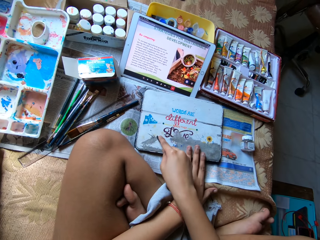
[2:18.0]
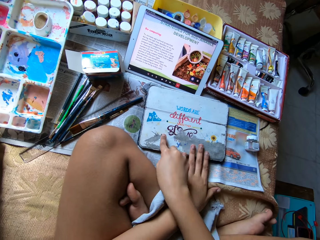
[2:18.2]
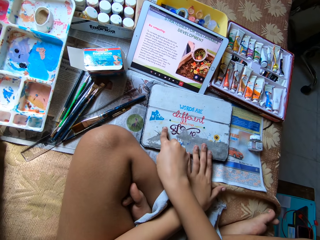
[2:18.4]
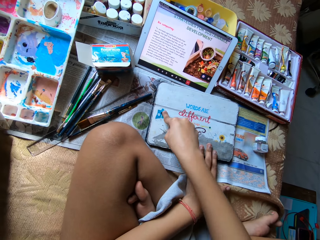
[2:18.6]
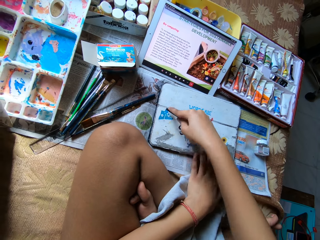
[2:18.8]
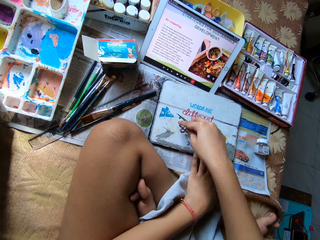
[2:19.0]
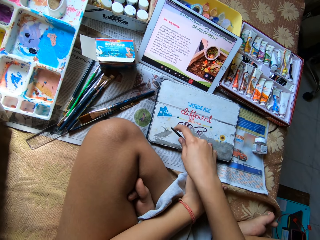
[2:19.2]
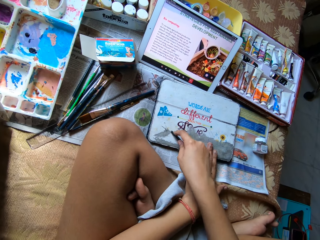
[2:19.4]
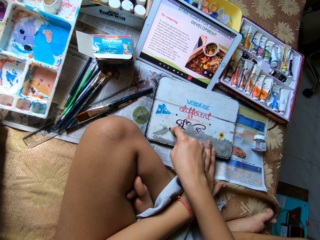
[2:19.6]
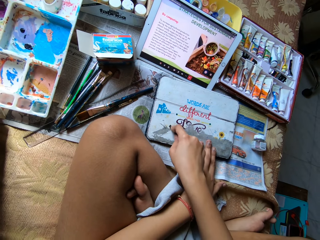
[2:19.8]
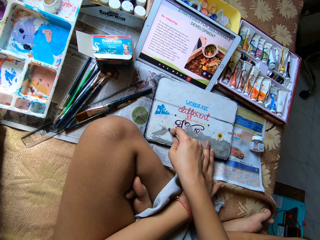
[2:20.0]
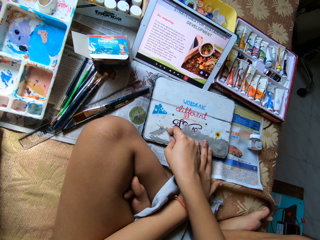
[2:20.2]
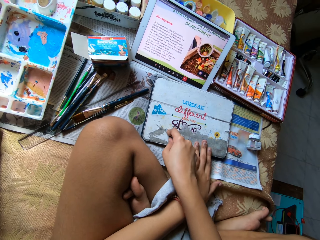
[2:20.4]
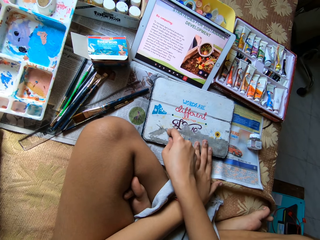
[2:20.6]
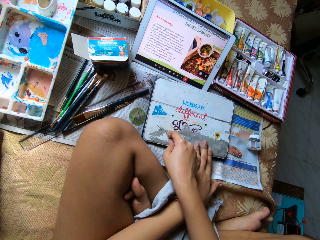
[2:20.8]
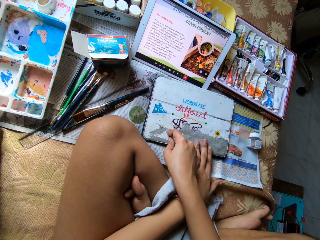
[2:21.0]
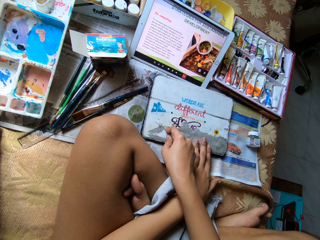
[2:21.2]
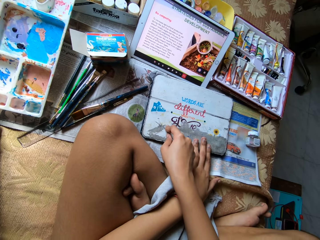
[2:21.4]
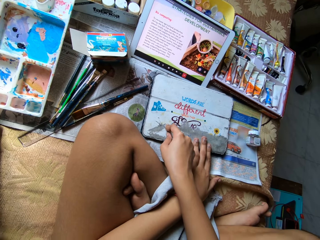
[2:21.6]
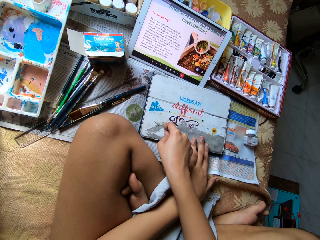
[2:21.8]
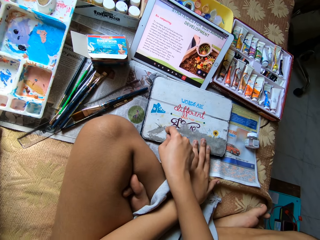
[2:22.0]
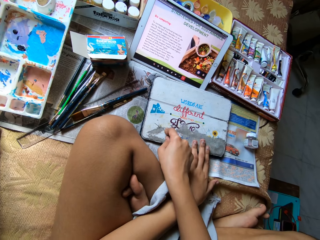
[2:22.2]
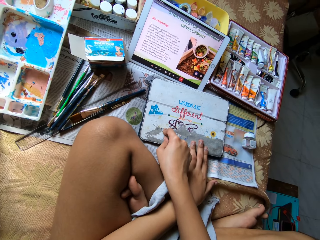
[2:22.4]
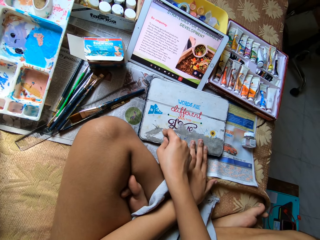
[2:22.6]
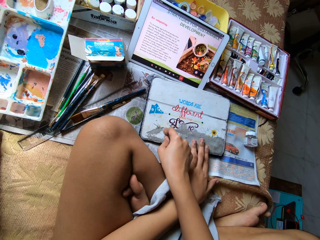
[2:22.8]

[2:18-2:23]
The camera wearer removes the painting from the aluminum material with the paint stripping tool.

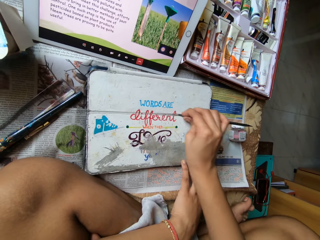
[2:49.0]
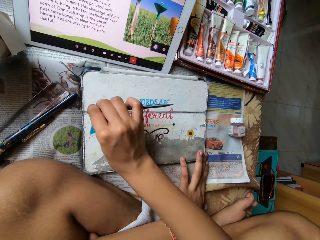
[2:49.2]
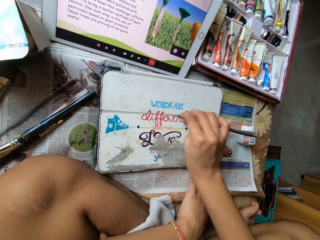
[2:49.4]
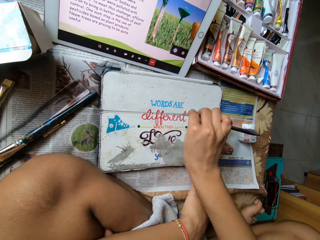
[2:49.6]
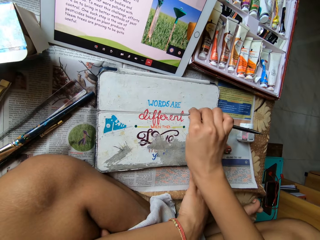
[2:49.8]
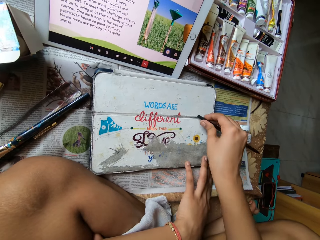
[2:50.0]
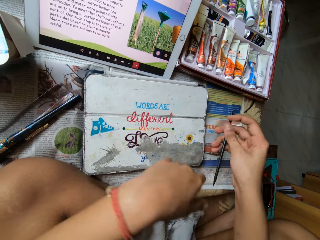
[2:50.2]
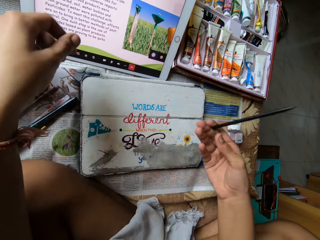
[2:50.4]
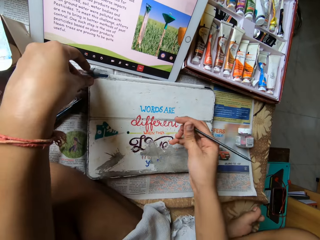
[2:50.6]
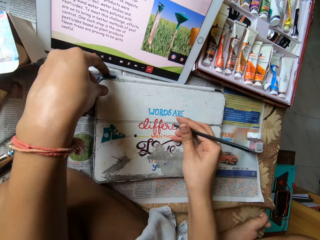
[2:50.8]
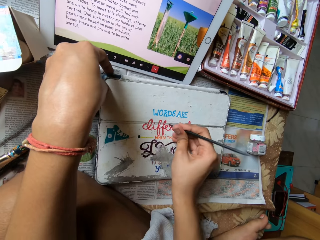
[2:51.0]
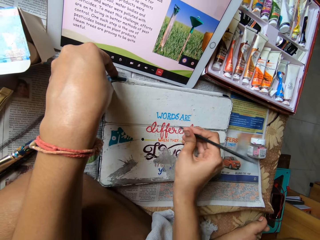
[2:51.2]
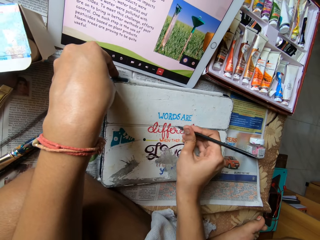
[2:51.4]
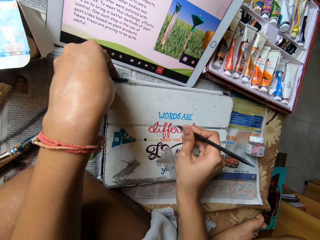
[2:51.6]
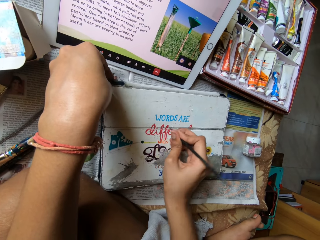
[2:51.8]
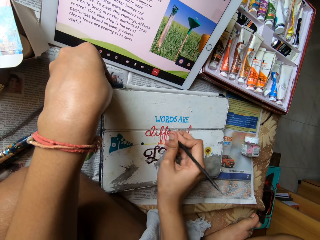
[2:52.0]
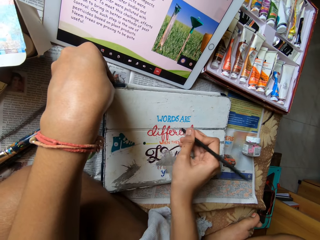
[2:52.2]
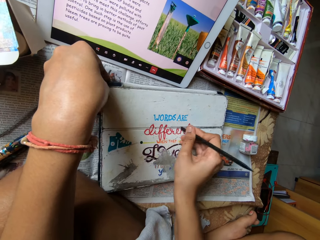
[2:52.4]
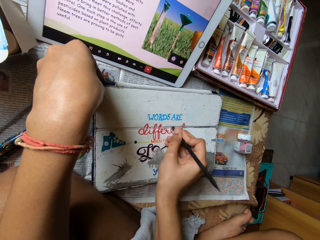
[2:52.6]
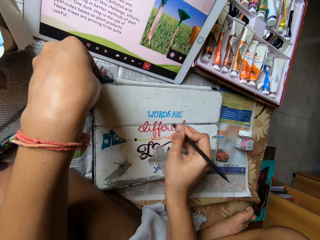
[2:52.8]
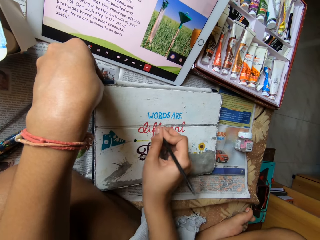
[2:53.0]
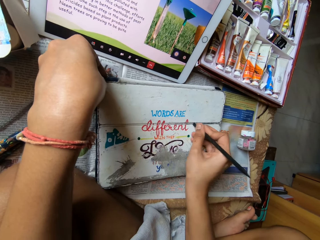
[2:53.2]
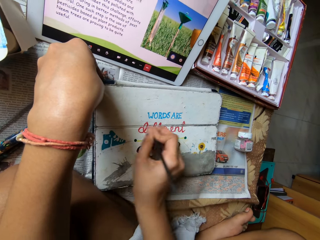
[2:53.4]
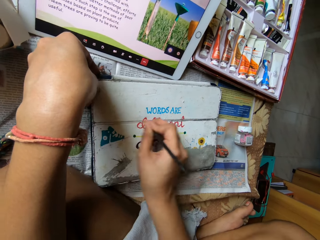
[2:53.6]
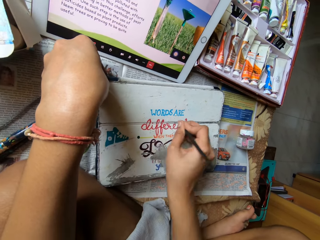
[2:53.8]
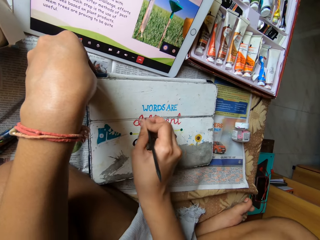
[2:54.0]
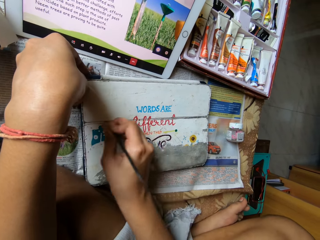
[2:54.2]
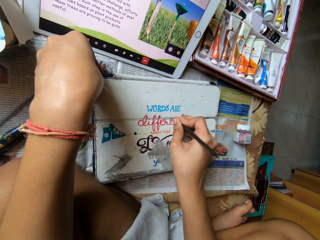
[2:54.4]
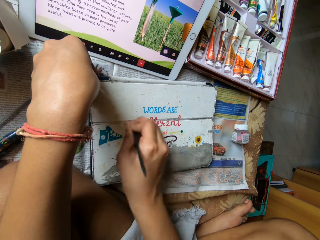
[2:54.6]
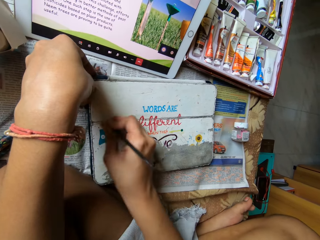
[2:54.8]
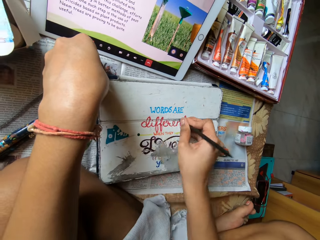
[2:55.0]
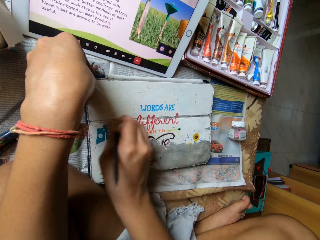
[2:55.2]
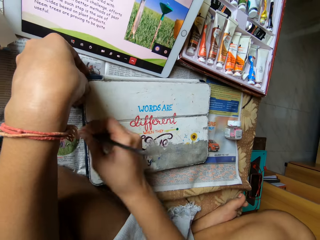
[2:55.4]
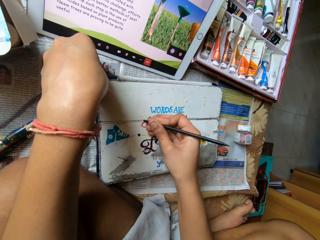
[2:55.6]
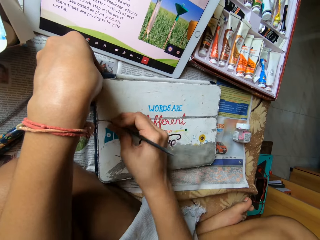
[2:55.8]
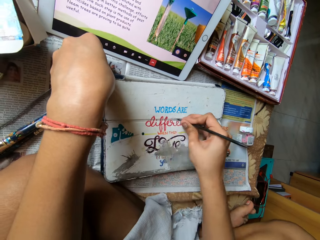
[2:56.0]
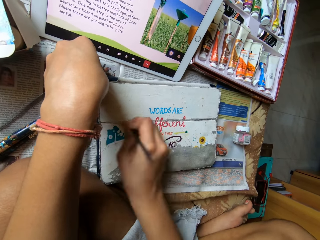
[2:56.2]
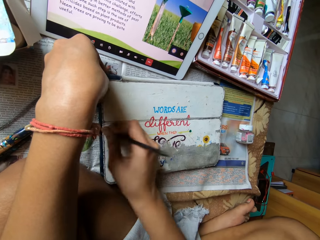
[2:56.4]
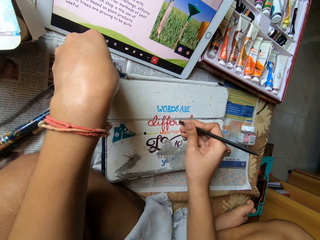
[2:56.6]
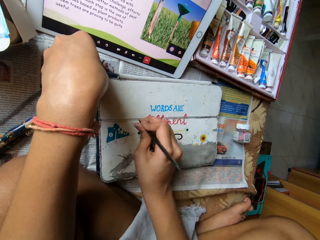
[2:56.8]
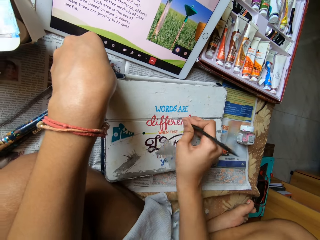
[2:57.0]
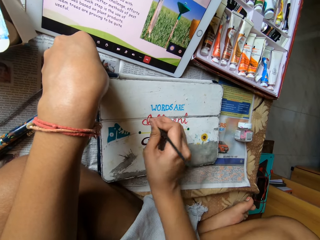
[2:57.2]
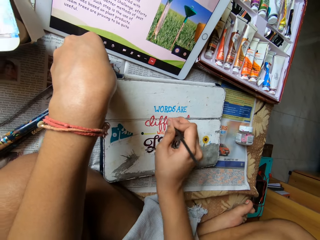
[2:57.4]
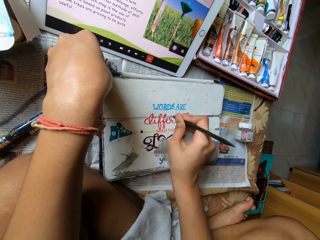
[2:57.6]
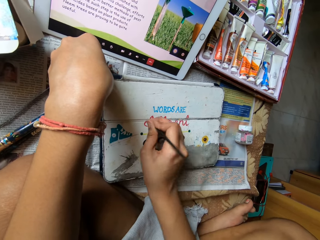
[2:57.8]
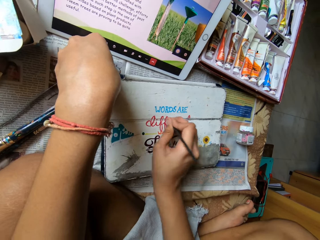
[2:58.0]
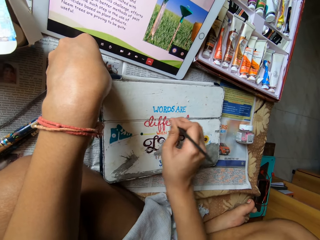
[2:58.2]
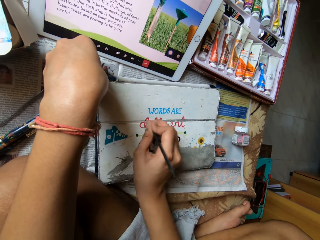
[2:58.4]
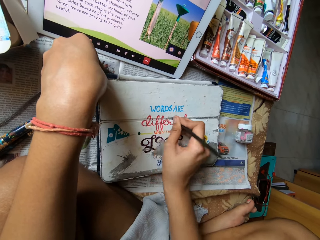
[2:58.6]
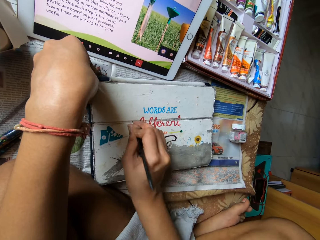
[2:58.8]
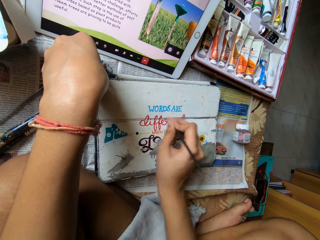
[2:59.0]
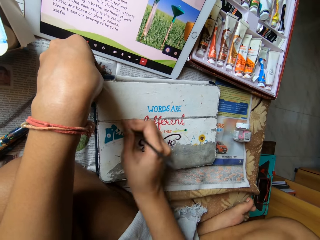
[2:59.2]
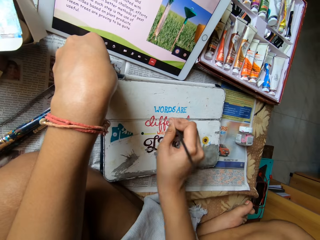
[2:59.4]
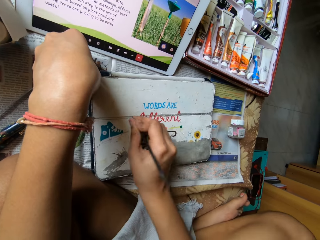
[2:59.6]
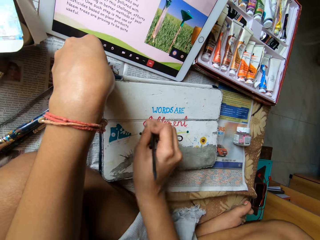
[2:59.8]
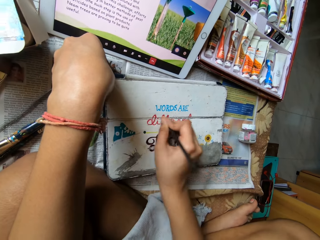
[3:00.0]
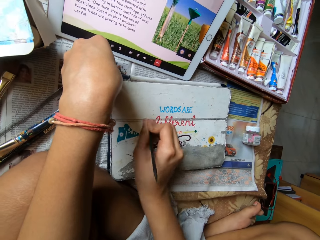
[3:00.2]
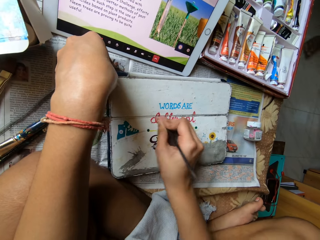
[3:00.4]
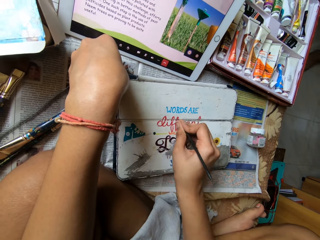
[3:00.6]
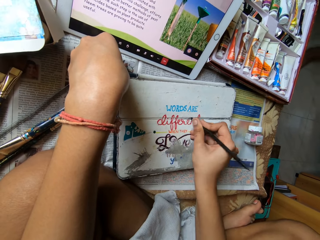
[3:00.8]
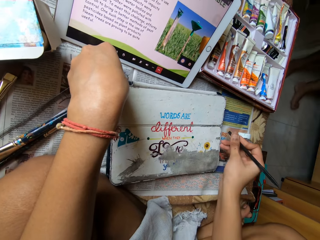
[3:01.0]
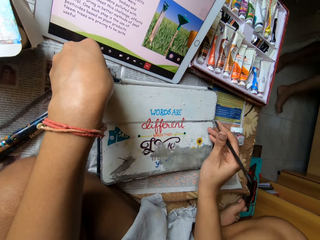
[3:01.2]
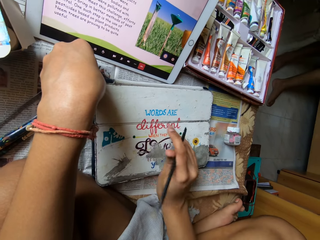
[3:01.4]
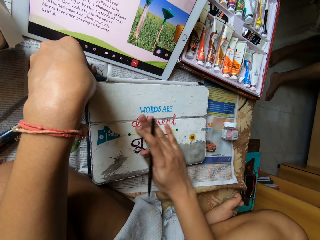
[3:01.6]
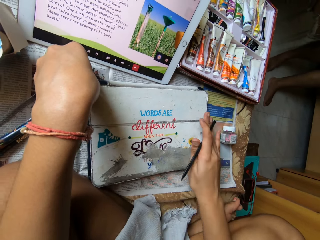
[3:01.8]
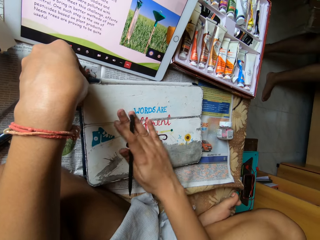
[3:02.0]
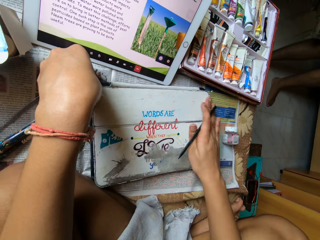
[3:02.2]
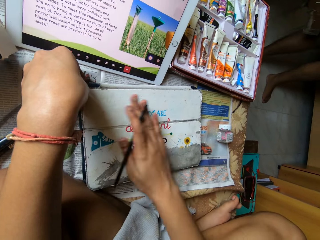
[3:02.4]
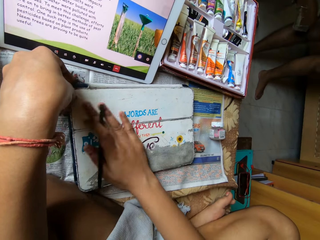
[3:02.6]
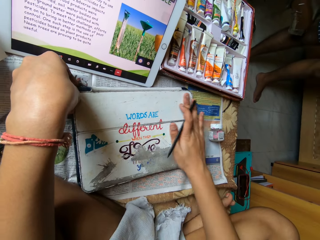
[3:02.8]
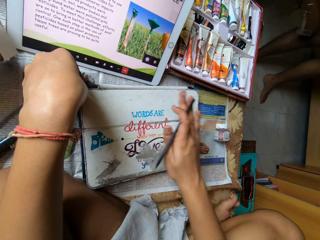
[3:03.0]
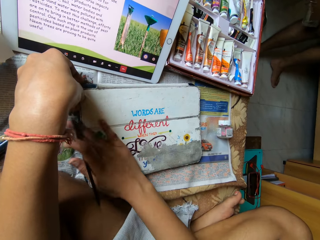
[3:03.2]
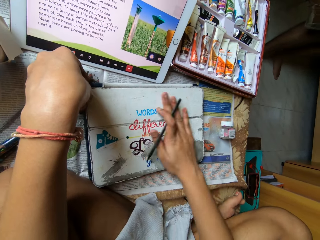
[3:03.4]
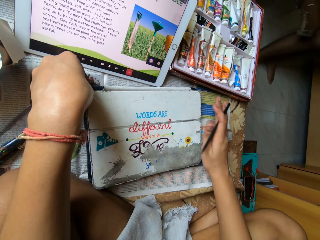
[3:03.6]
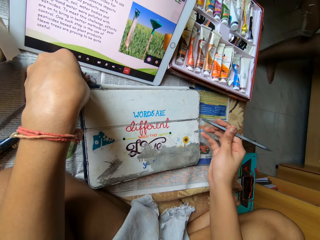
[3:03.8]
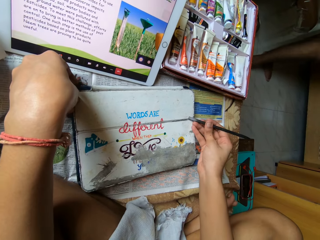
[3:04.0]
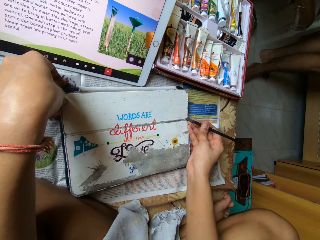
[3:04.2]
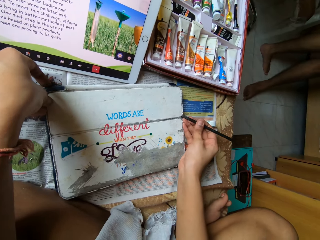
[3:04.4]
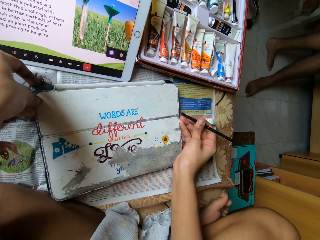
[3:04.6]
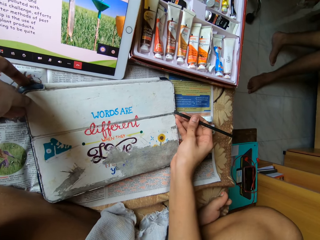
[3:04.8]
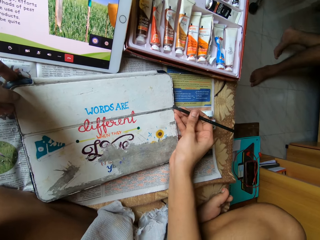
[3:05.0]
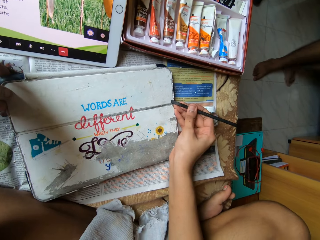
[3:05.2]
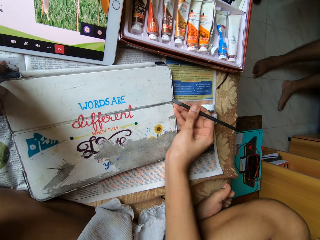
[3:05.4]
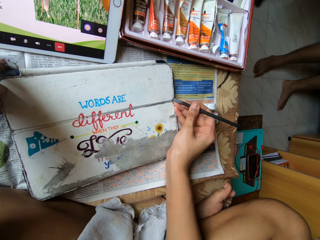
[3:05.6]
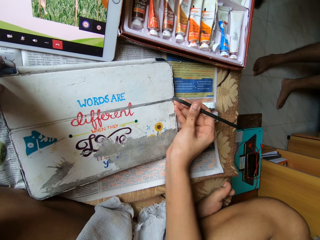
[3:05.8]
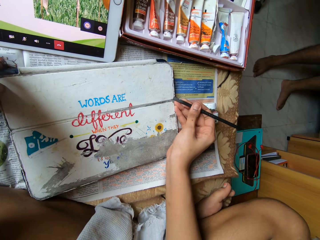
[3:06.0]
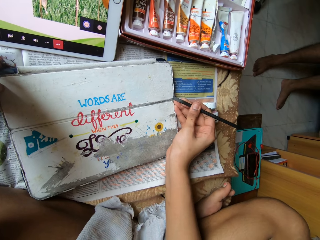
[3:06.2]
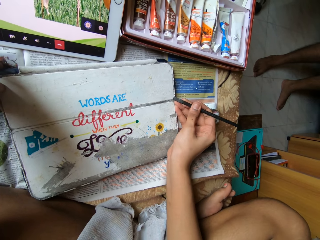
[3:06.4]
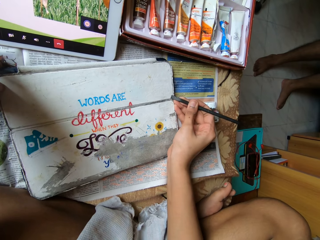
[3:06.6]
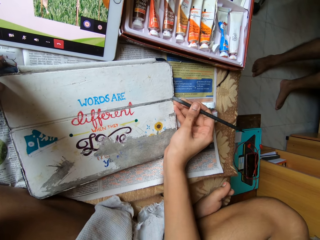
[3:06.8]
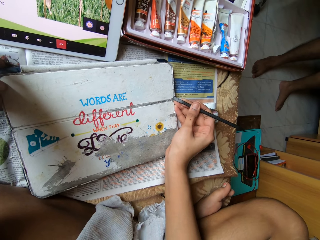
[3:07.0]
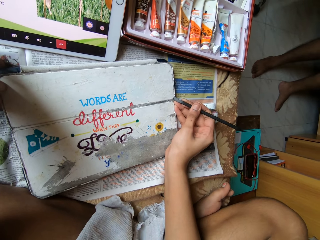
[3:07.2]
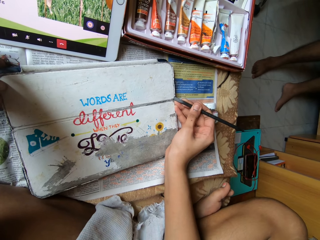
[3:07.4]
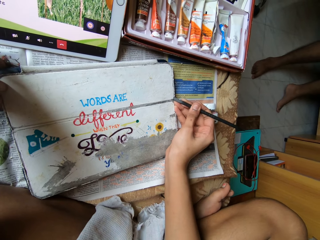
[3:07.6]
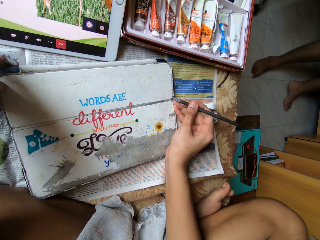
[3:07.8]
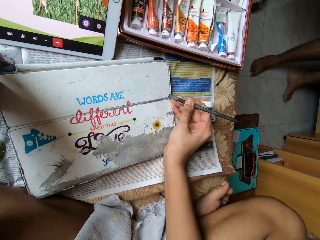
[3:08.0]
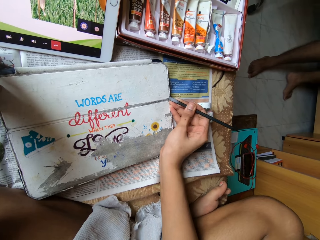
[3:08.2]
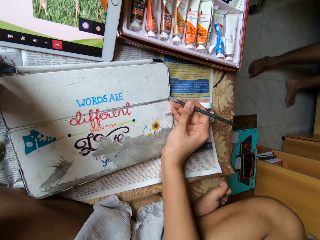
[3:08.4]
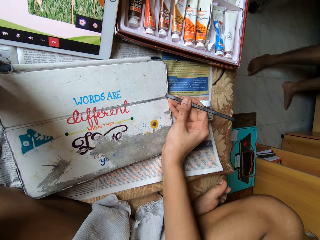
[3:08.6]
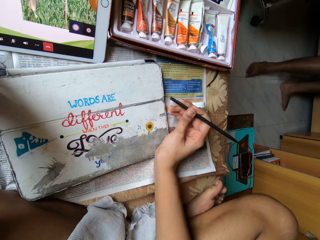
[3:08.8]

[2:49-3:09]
The camera wearer holds the tablet pouch with her left hand. She rubs off the paint from the aluminum material with her right hand. She removes the painting from the aluminum material with the paint stripping tool.
